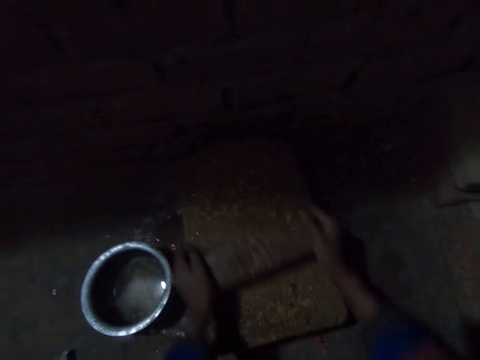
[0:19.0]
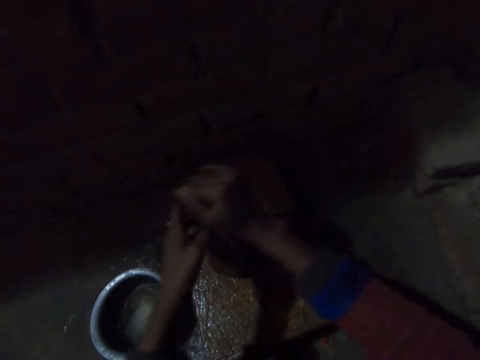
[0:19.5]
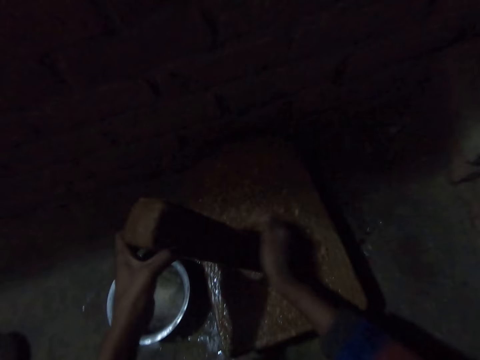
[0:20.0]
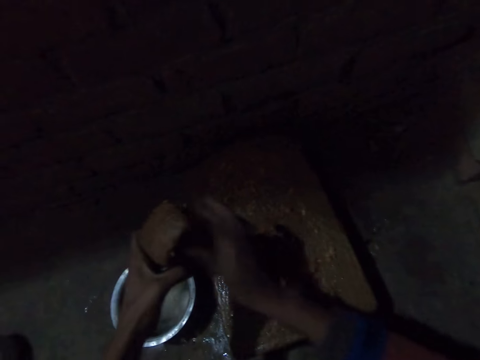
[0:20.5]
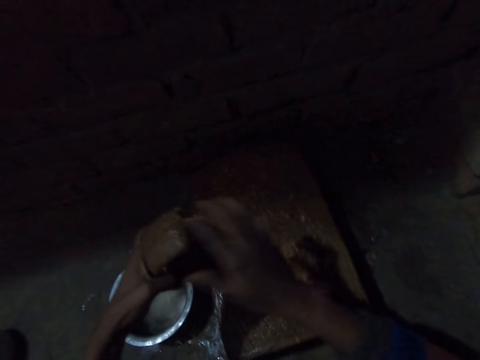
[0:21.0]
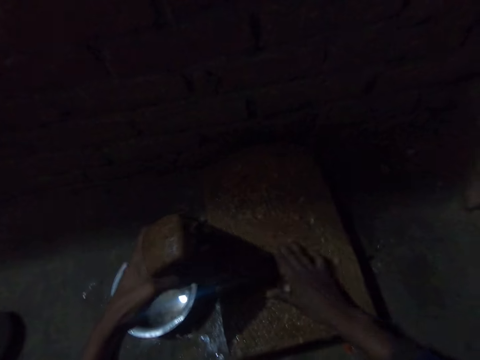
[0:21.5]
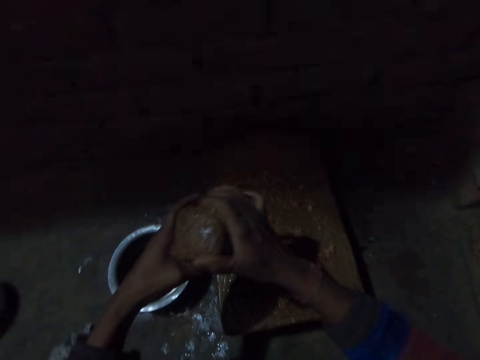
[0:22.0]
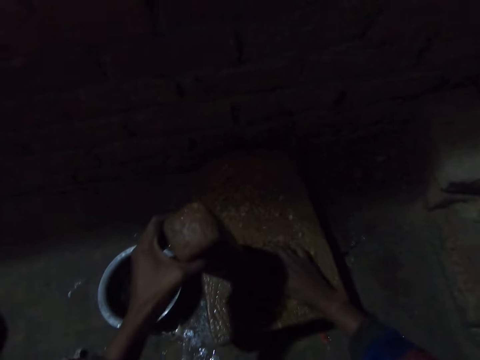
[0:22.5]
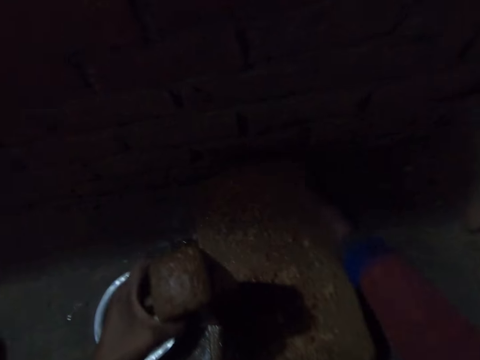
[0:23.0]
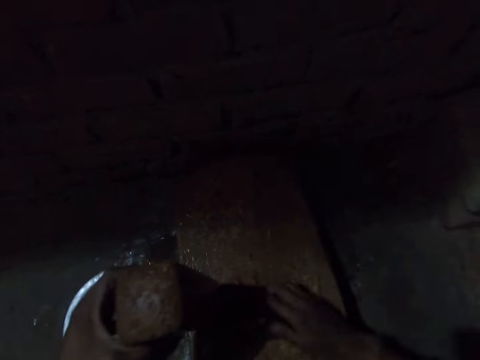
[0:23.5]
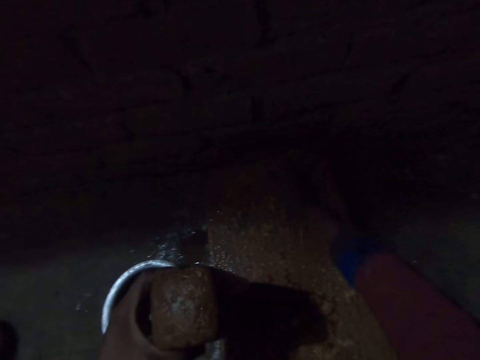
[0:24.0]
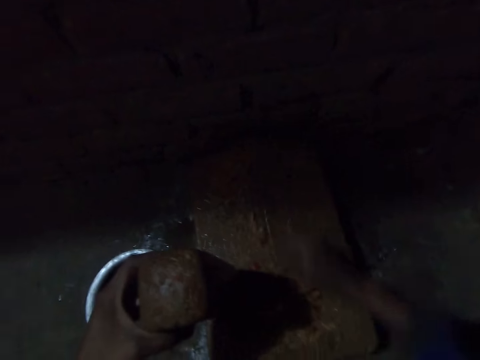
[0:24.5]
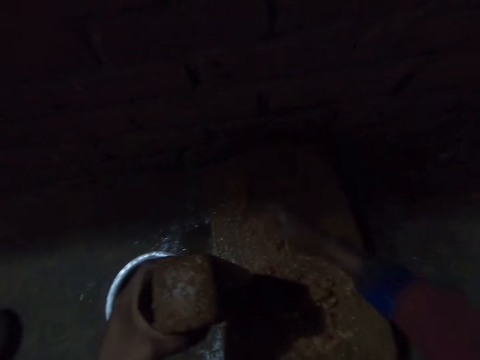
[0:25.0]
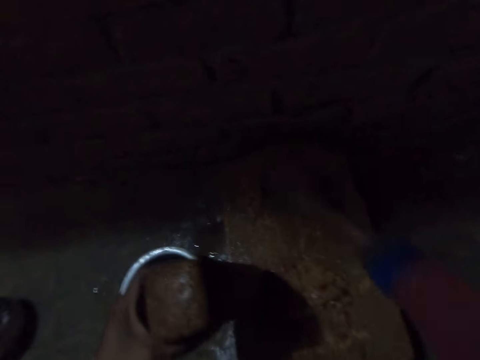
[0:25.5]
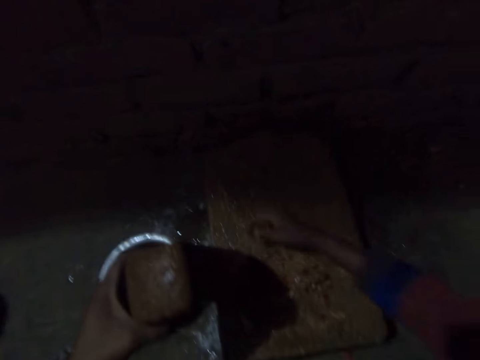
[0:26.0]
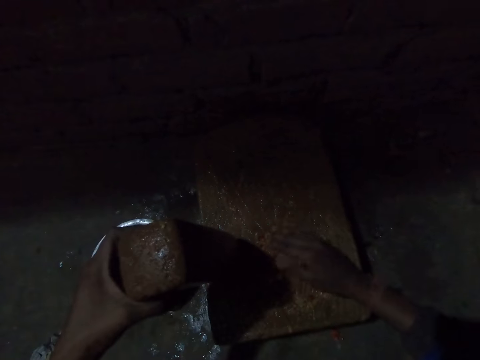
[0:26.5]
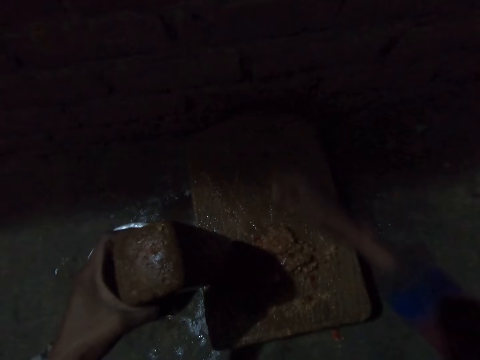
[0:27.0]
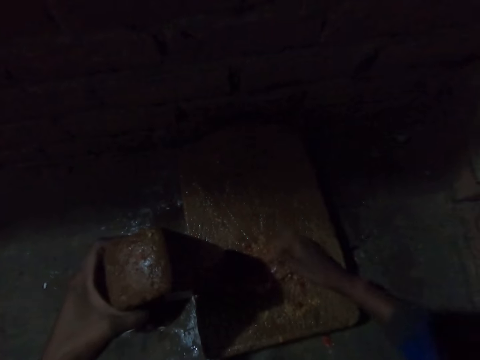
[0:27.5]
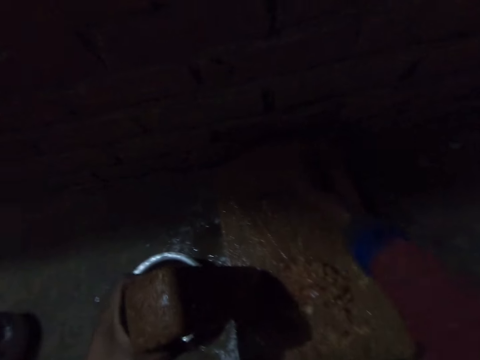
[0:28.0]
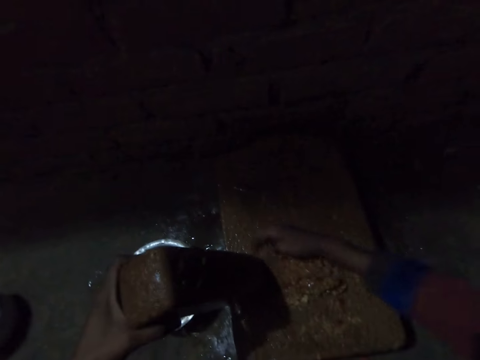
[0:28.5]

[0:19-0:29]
The camera wearer wipes the piece of wood. They gather the onion on the grinding stone. They pull something together.

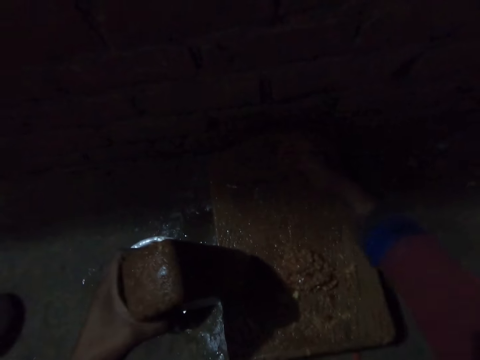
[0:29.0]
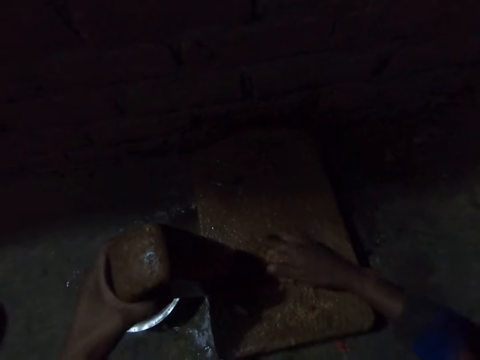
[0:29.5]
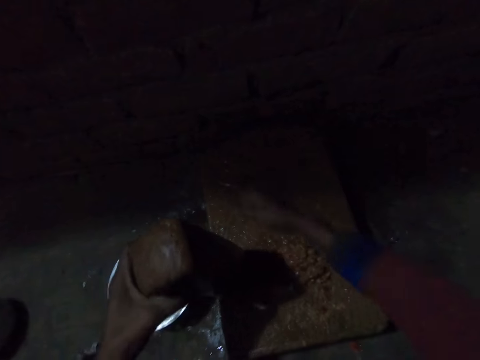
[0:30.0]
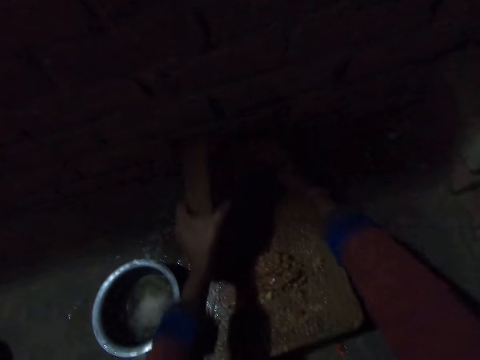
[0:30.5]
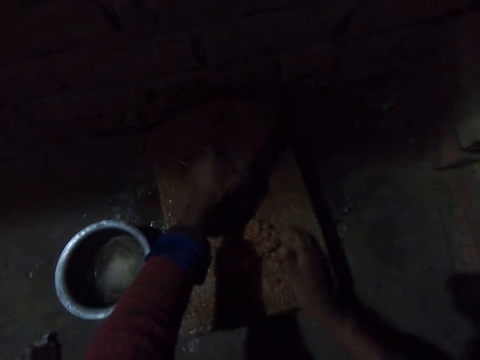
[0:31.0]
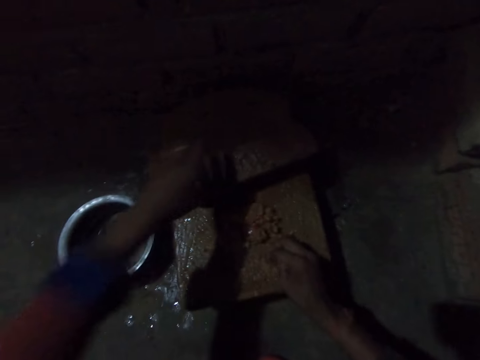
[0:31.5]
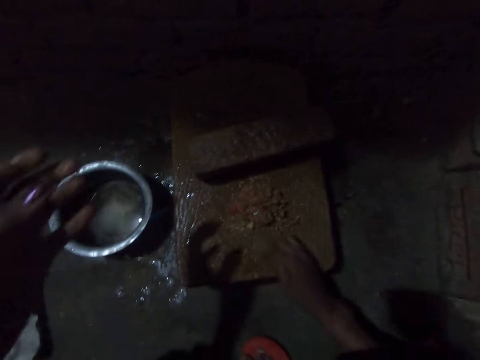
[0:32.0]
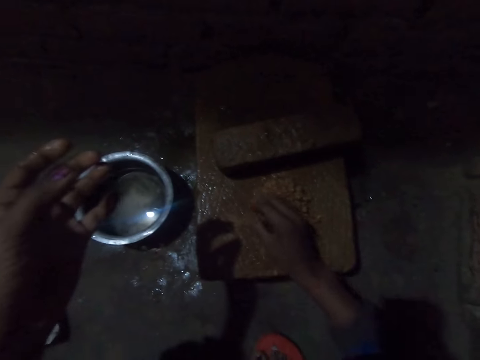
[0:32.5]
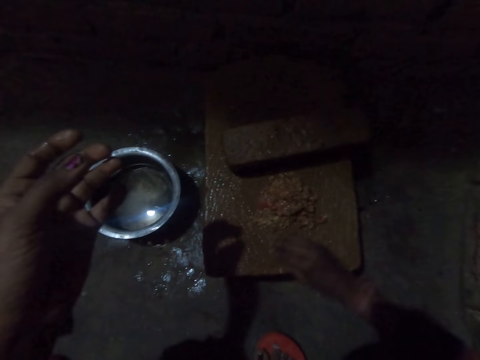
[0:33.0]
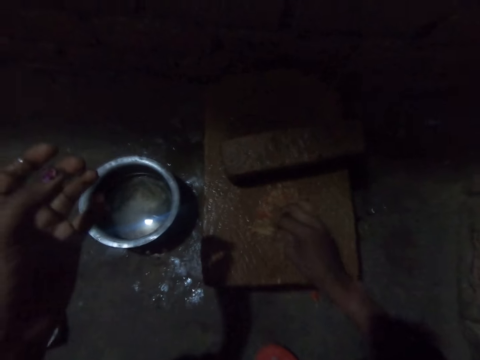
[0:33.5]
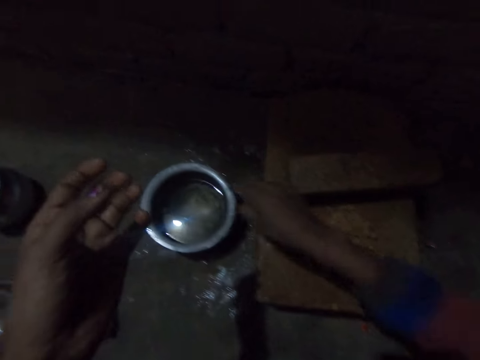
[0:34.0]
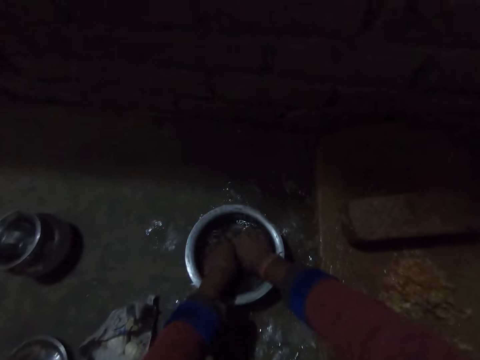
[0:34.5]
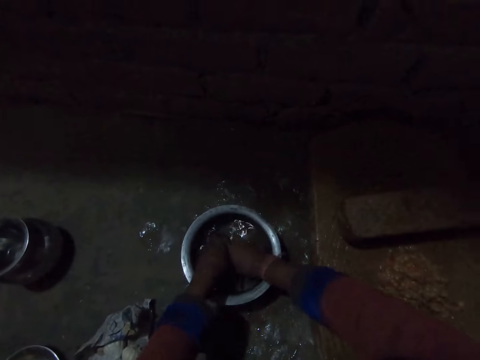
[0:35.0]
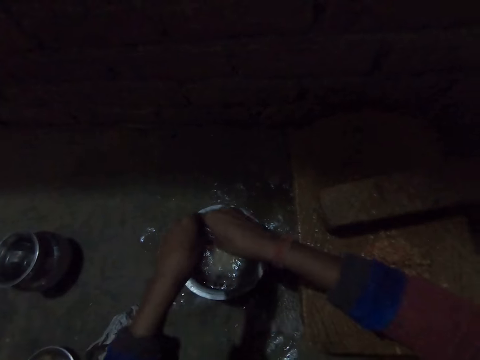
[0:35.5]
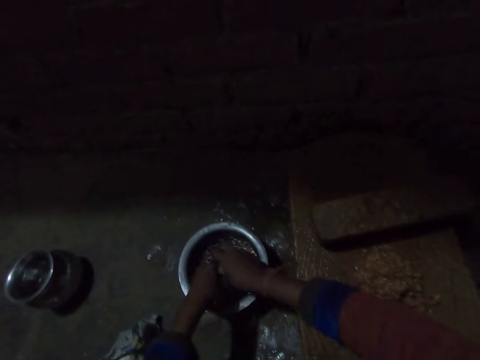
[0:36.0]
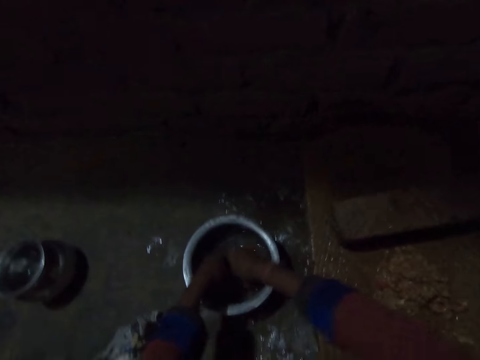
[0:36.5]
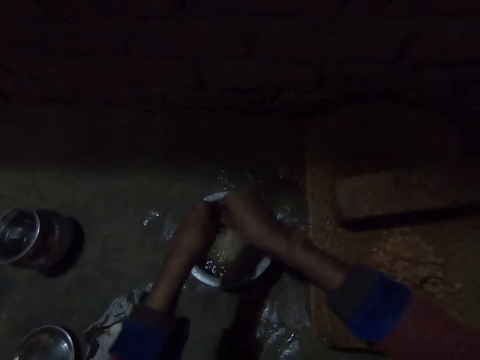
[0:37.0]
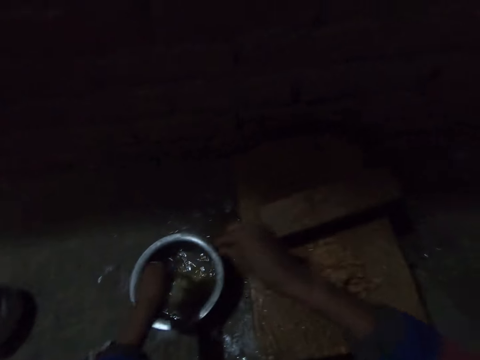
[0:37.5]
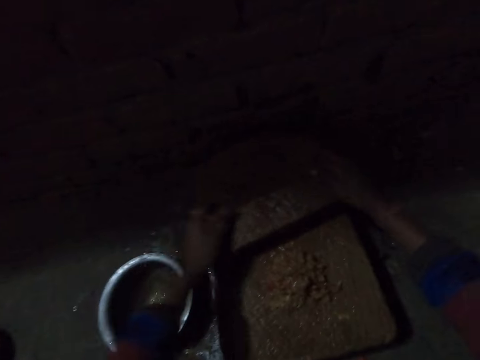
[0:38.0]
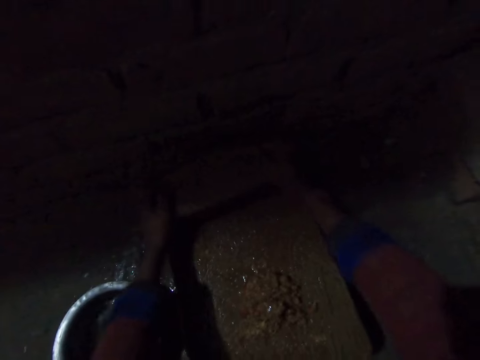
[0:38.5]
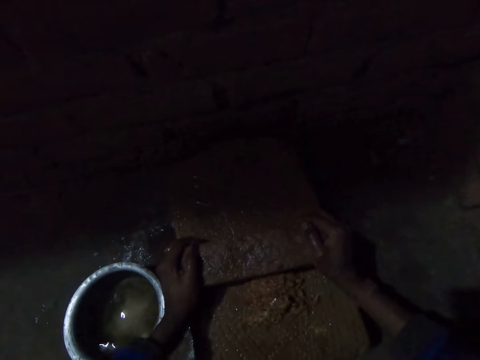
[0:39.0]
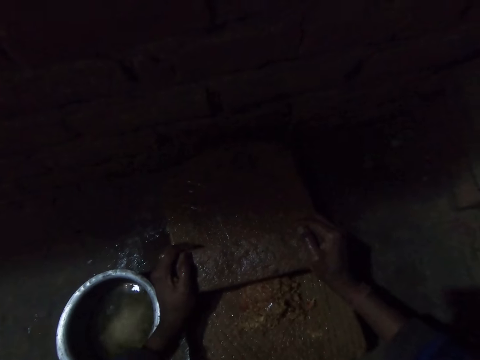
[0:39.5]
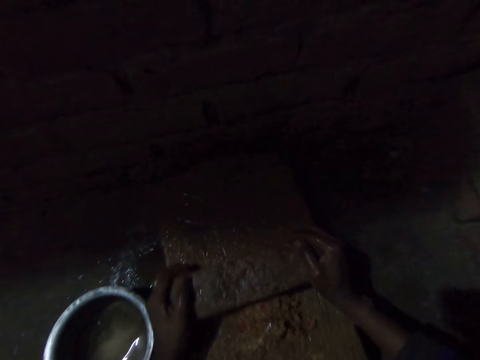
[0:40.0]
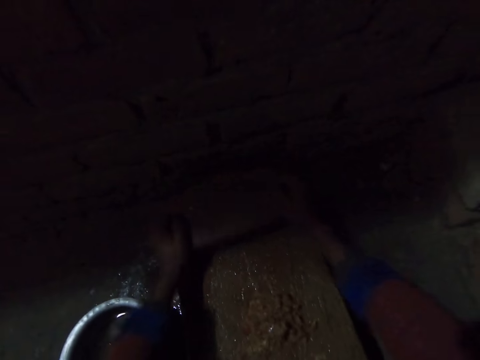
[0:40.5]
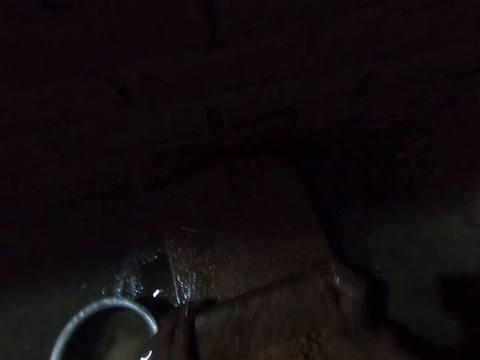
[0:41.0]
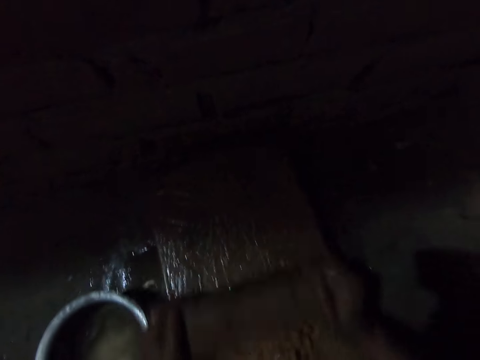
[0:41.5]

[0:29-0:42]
The camera wearer drops the piece of wood. He rinses his hand in the water in the plate. He grinds the onion on the grinding stone. He scrubs something.

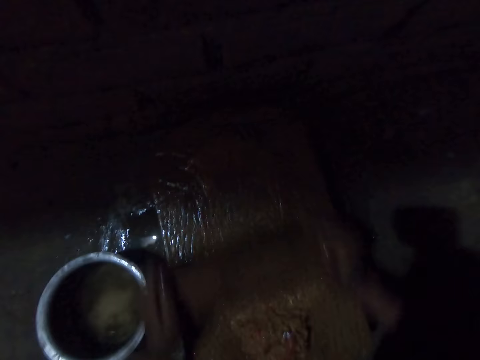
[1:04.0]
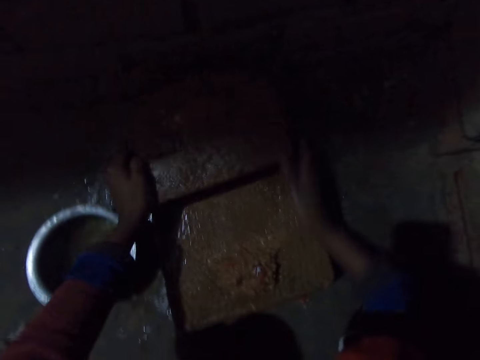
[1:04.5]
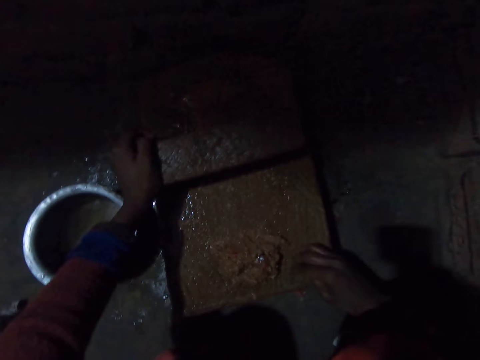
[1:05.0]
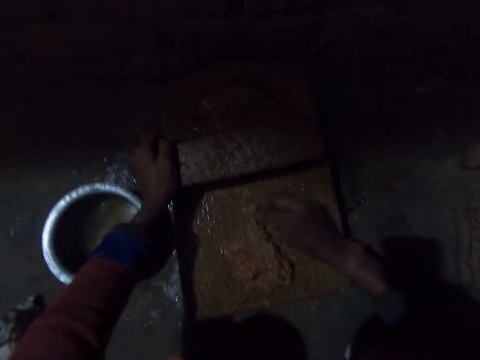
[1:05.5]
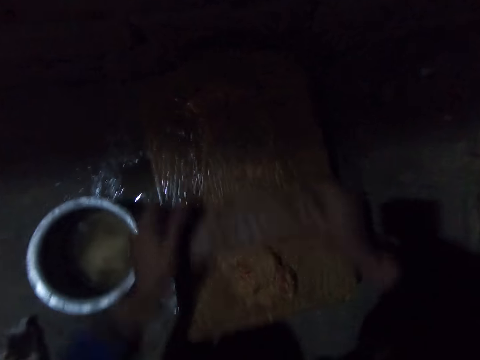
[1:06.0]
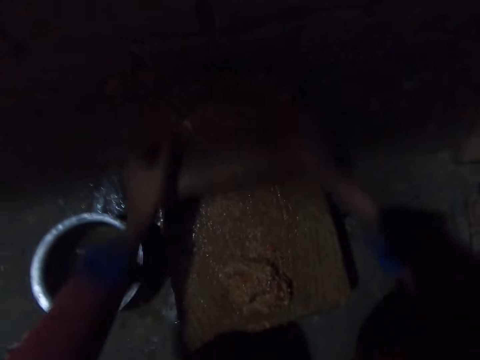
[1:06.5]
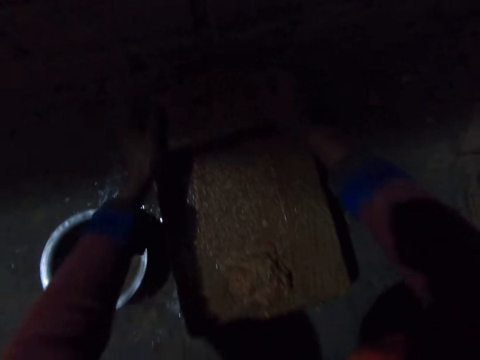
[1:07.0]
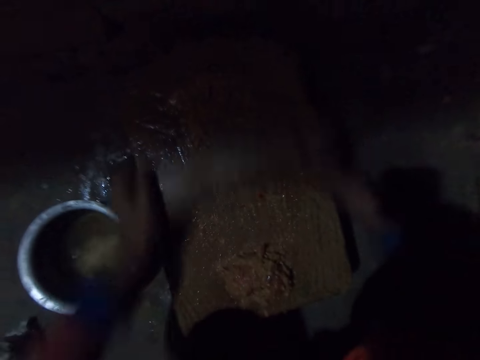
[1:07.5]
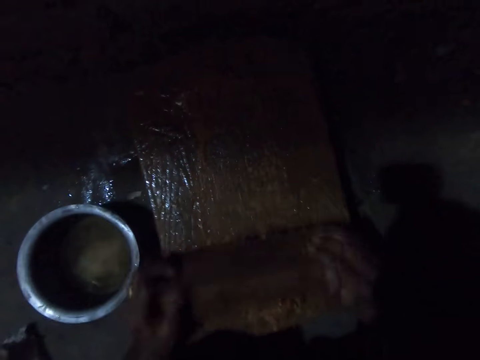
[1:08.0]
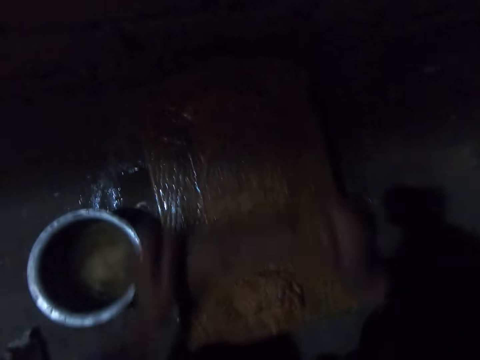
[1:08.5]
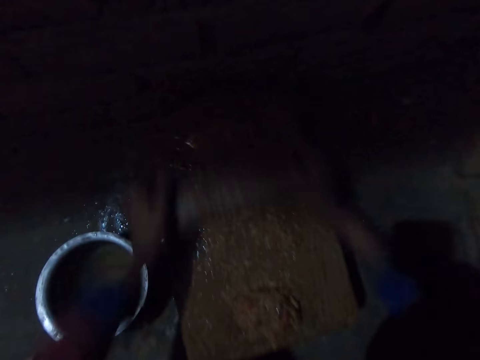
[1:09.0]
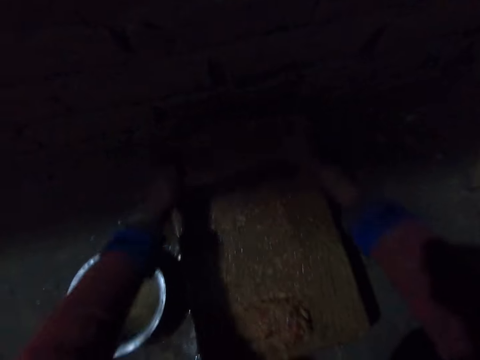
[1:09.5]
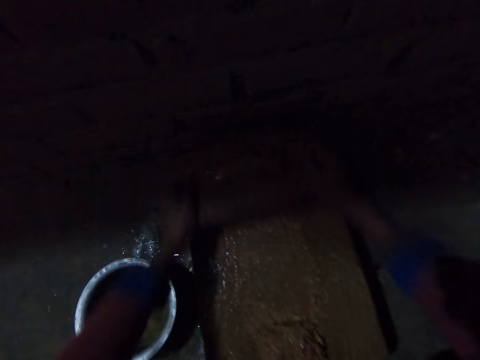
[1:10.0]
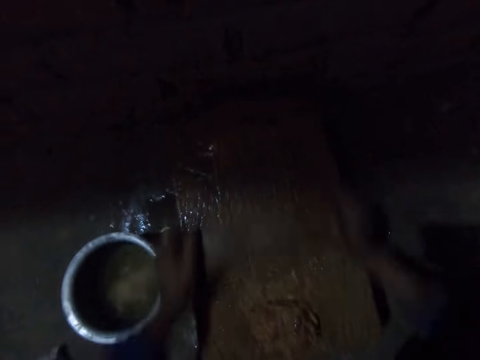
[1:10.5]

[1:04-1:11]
The camera wearer gathers the onion on the grinding stone. They push something closer. They grind the onion on the grinding stone. They scrub something.
